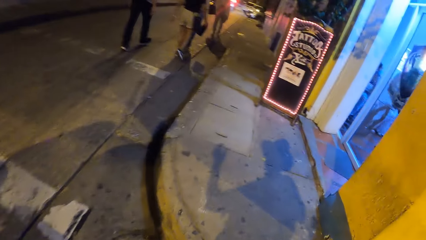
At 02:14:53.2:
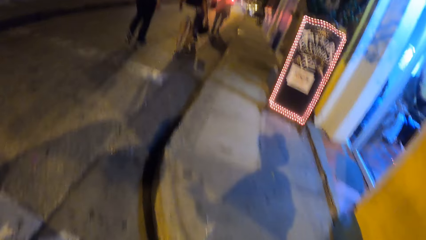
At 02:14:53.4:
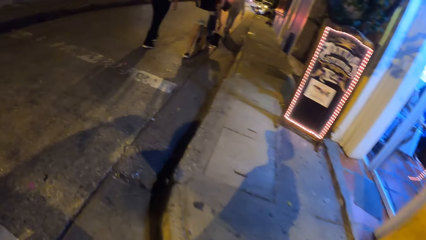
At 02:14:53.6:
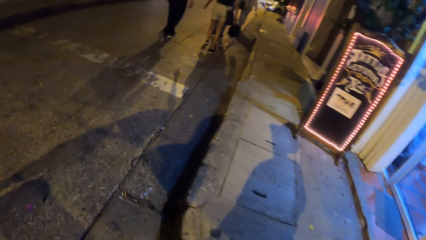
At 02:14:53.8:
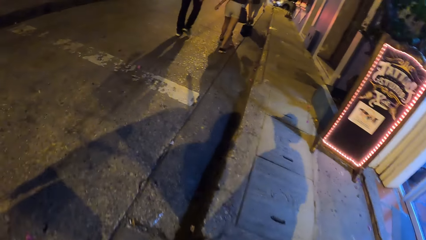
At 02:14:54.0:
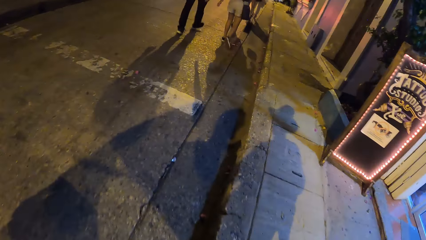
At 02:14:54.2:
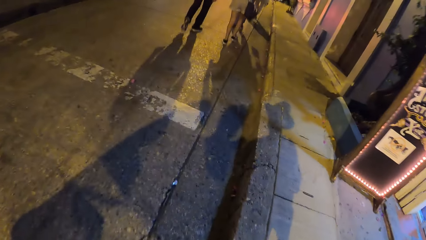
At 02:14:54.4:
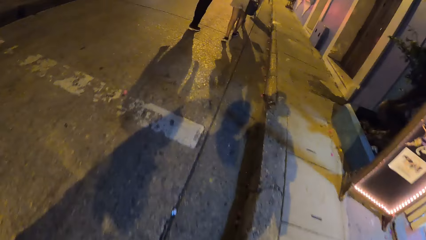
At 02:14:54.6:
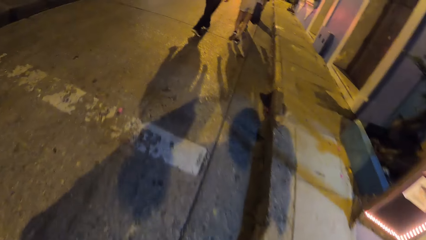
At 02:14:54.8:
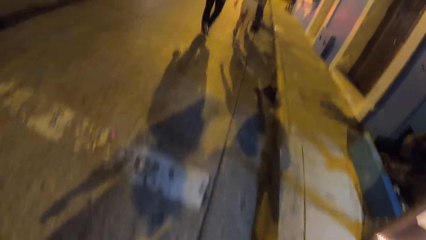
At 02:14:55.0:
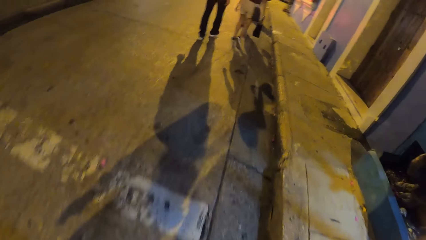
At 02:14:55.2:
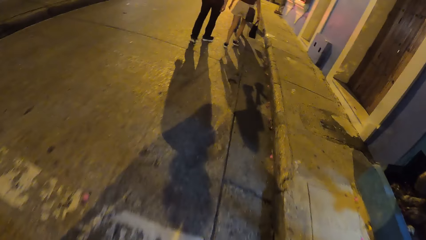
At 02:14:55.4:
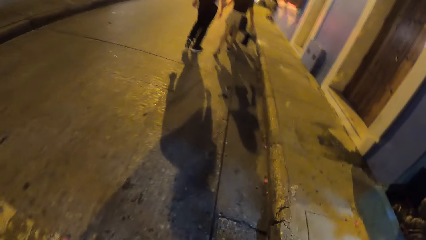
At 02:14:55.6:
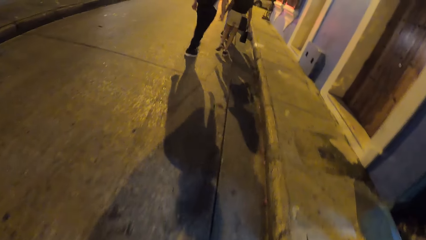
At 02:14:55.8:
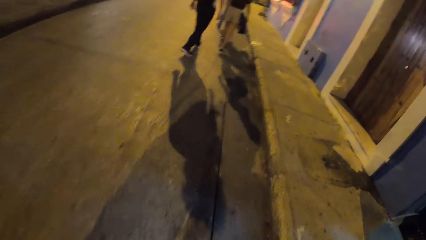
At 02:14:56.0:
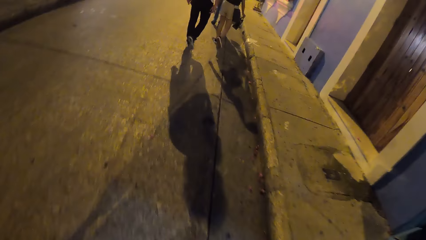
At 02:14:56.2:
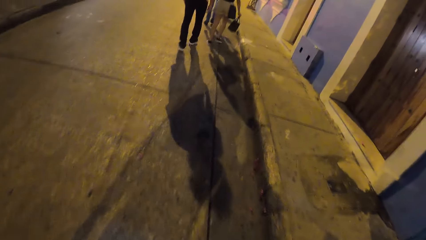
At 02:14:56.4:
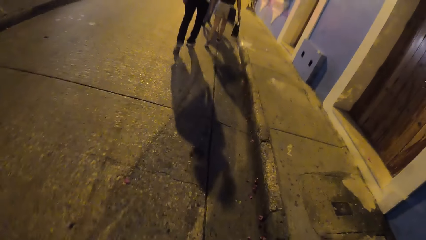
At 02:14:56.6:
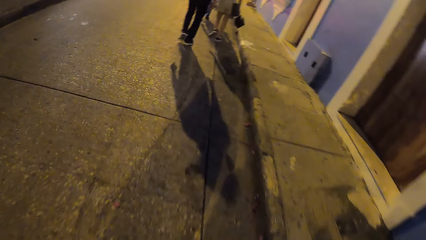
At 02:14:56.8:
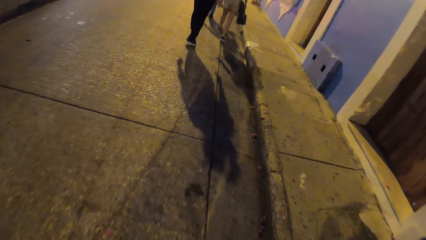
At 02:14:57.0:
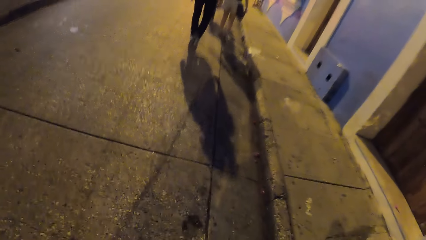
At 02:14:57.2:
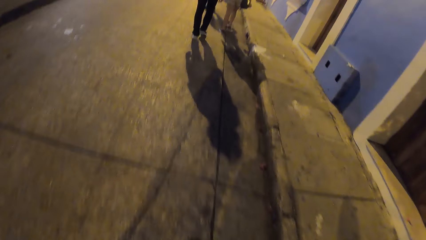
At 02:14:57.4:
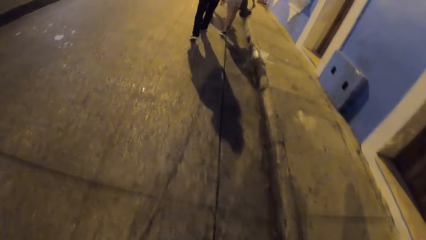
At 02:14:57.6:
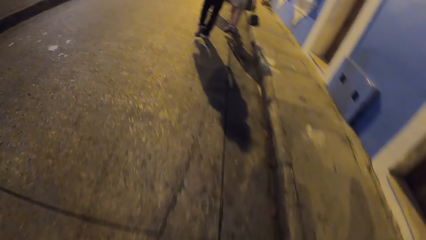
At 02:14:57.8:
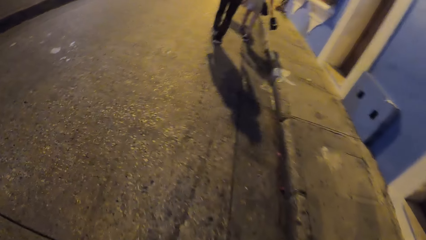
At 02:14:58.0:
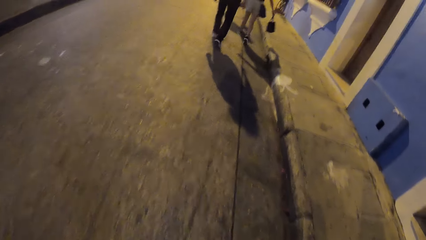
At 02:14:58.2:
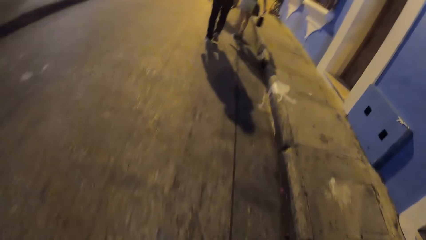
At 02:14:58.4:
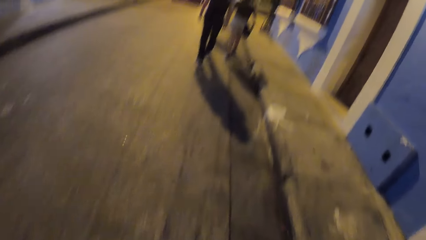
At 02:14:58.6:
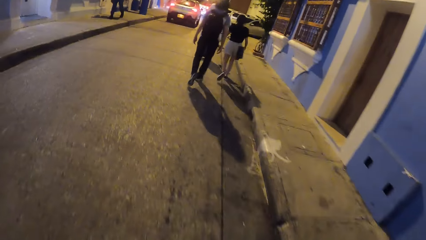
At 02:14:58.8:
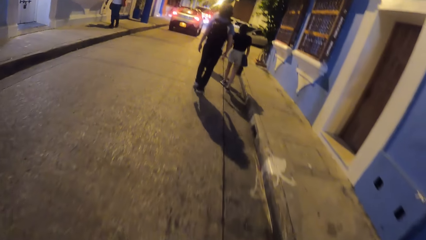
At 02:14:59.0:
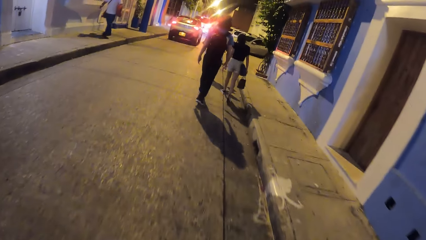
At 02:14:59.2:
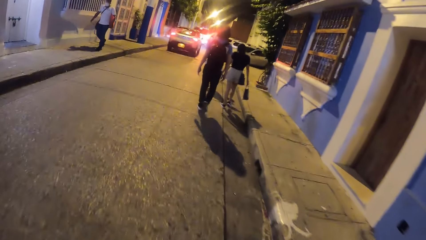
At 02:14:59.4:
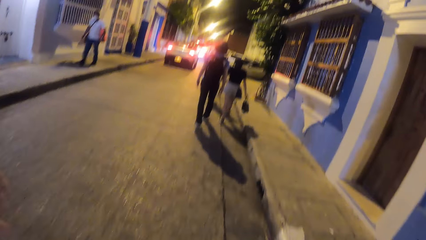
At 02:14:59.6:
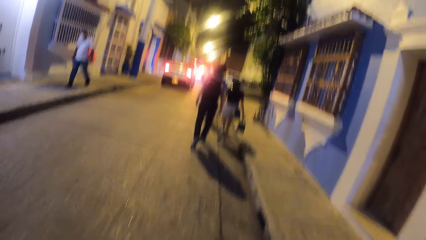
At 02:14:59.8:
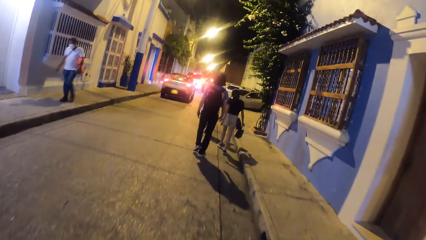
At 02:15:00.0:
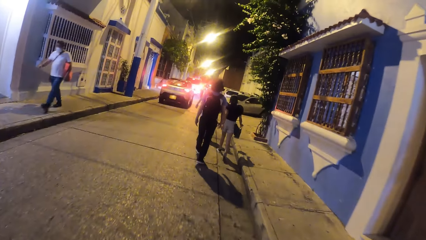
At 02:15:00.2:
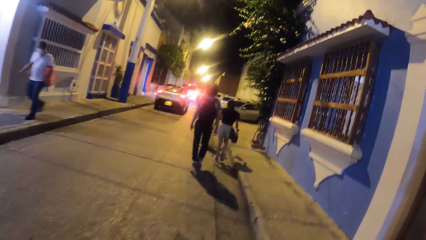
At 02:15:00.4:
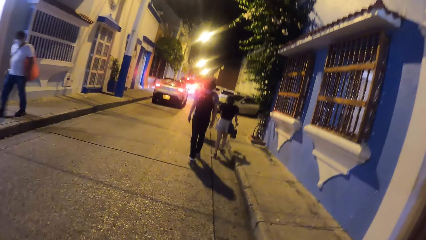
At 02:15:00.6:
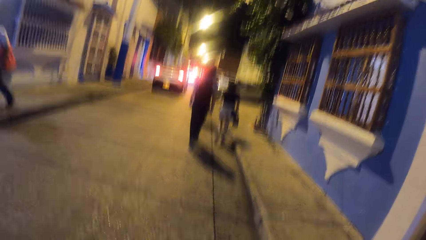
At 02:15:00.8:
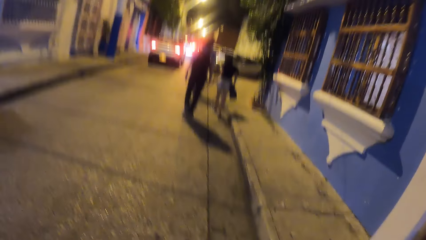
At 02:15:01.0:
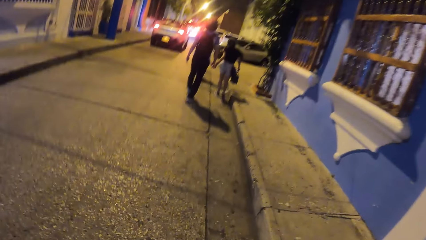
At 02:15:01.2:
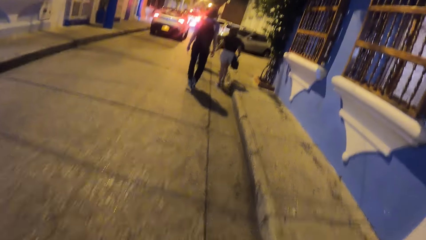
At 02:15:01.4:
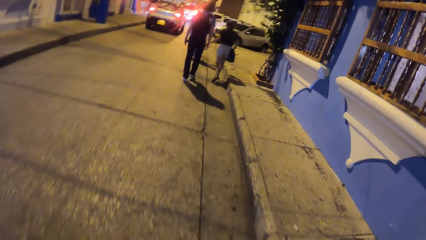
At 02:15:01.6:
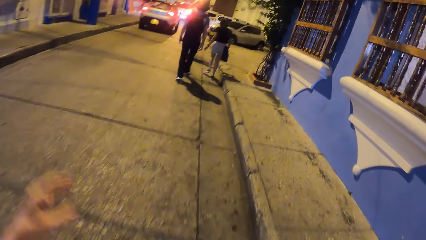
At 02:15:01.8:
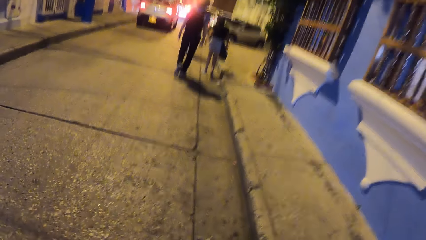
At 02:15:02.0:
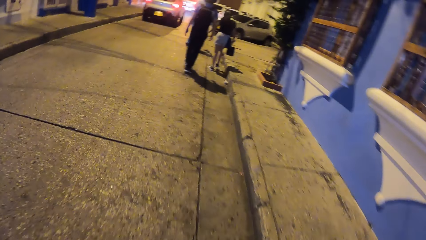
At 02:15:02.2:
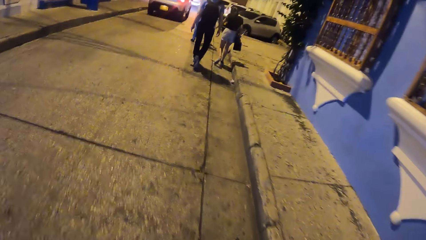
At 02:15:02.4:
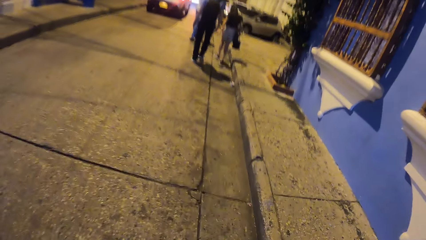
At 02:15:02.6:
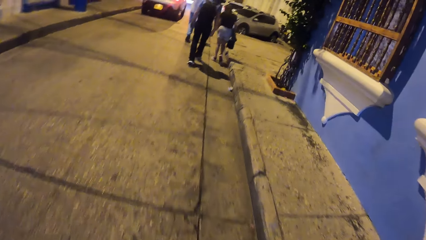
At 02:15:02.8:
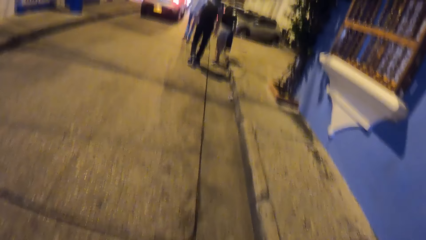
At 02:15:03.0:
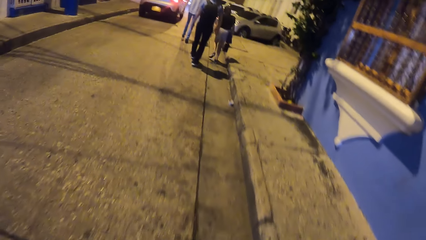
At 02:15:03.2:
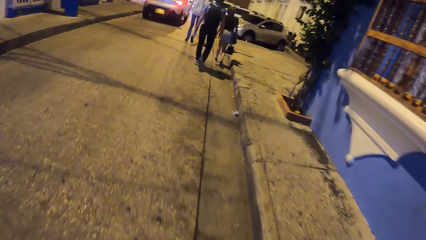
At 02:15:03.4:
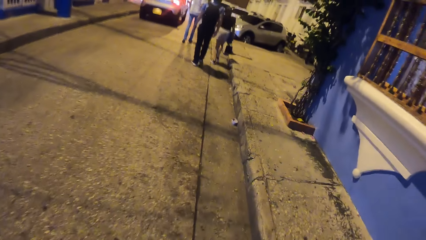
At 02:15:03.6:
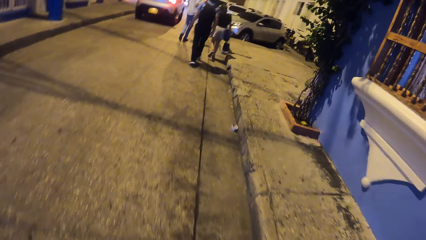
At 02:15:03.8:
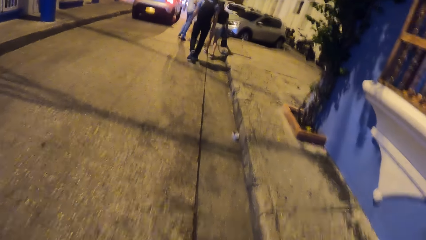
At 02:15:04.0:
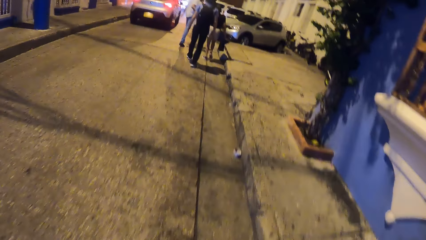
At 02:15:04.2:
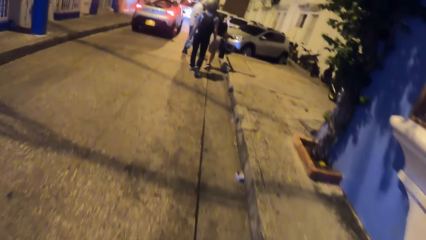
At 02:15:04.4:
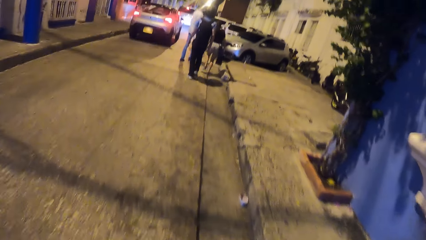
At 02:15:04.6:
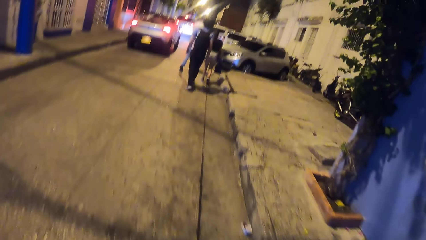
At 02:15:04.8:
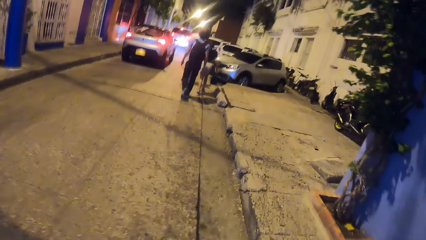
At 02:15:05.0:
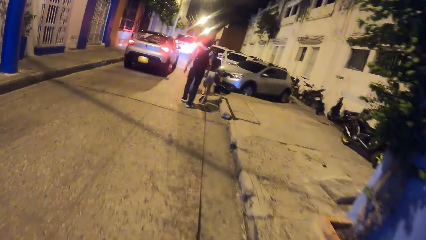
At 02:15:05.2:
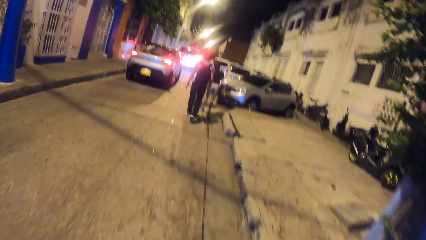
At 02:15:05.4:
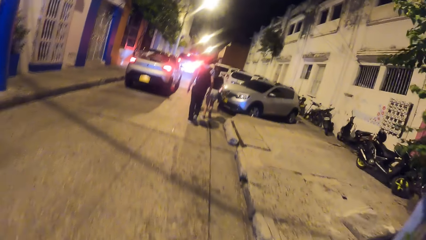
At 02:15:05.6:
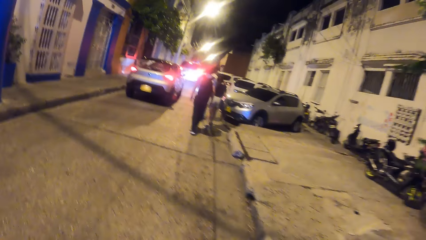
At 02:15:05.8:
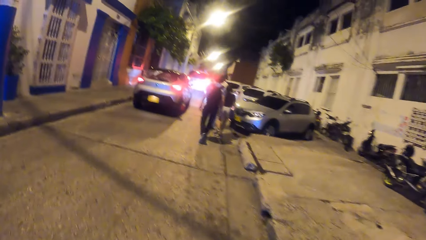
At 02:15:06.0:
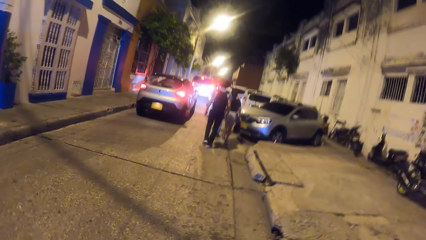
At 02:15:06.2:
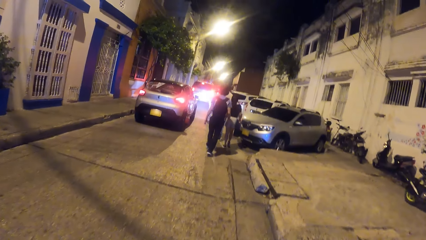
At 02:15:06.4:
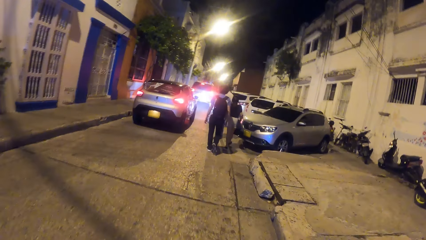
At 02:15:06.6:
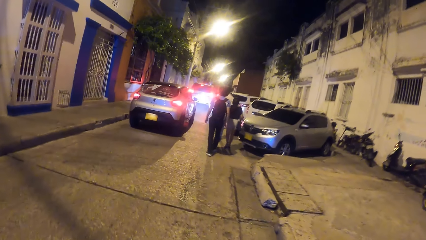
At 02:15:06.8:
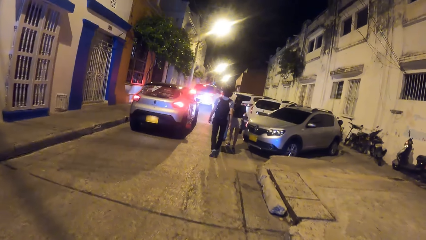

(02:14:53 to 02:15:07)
The camera wearer walks along the path. He raises his left hand.

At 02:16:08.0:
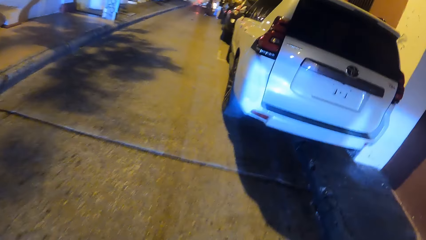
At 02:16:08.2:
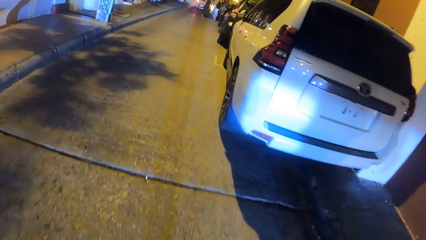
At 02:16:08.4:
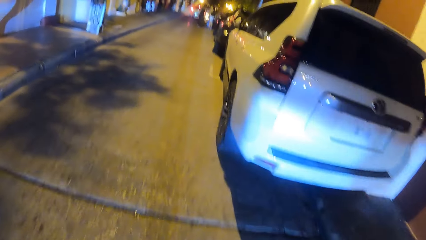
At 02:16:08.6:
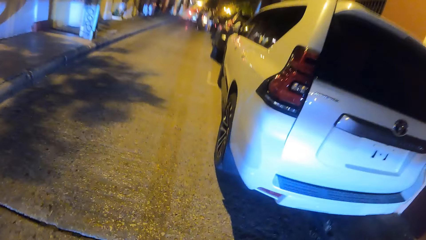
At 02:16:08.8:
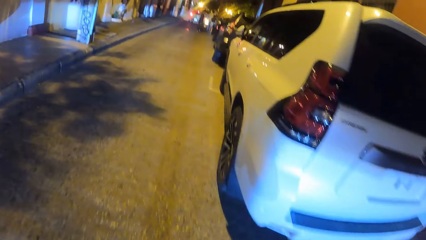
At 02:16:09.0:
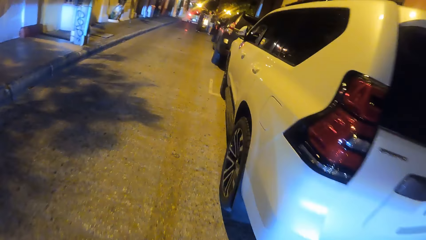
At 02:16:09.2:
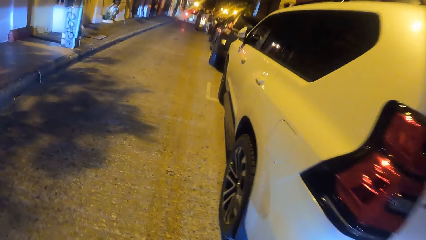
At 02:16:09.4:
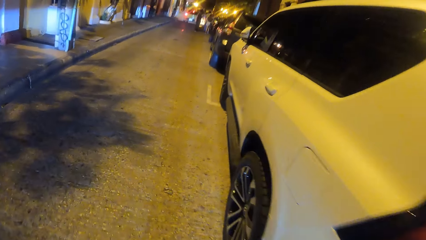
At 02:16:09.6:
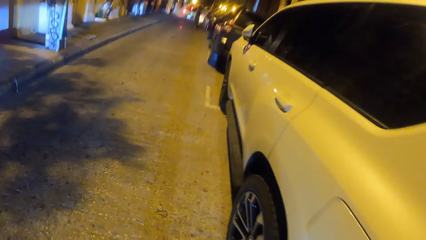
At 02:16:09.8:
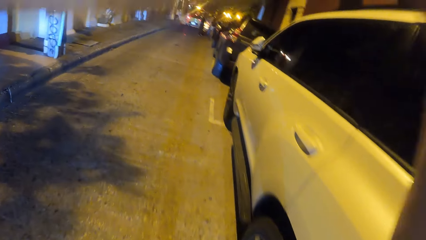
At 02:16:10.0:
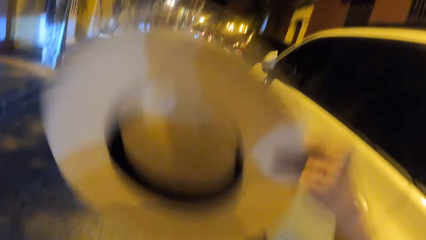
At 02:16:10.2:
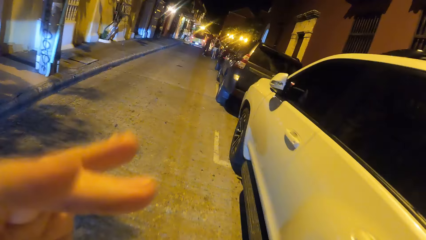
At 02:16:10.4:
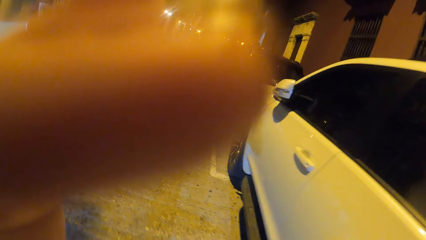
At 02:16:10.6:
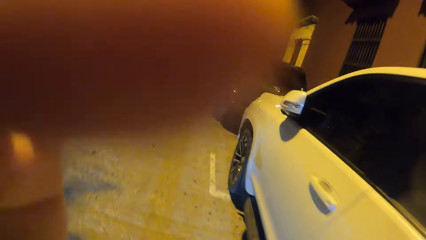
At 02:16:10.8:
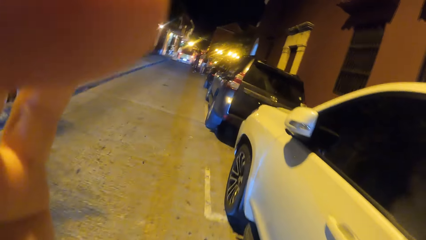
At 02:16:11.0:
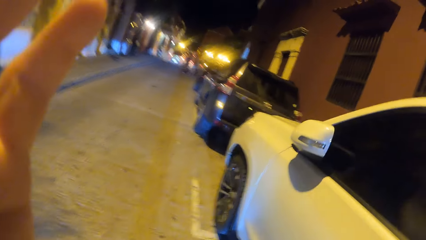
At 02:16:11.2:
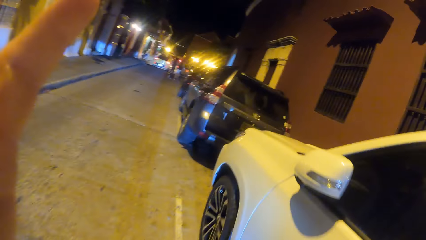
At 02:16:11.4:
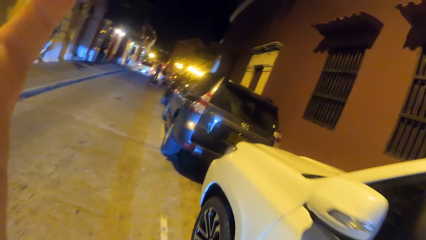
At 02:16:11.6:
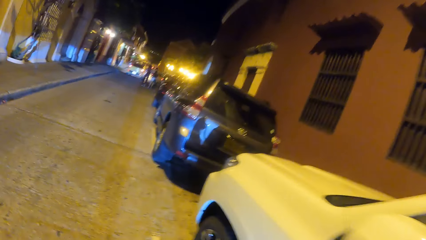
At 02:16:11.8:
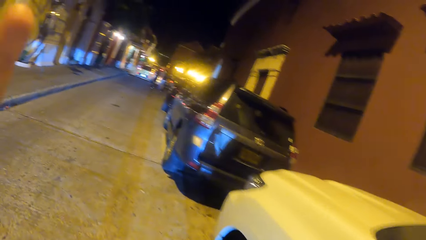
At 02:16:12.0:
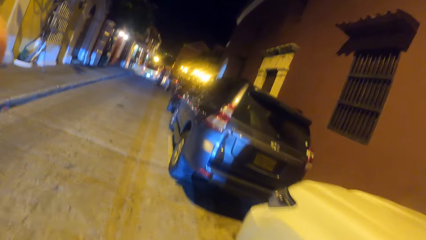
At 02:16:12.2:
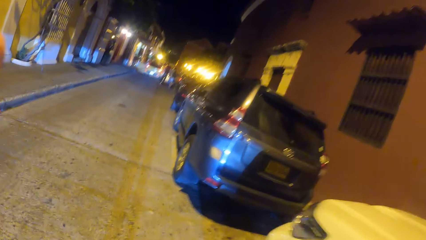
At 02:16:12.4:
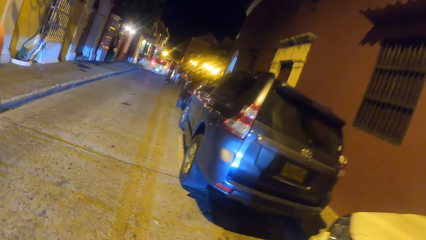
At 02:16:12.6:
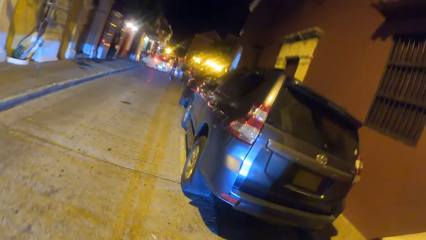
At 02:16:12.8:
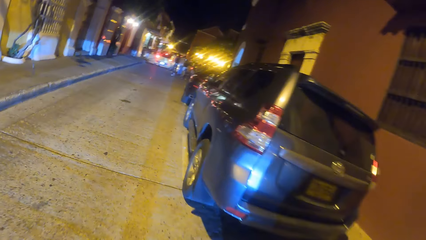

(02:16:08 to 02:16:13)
The camera wearer takes off her hat with her right hand. She touches her head with her left hand. She raises her hand.
